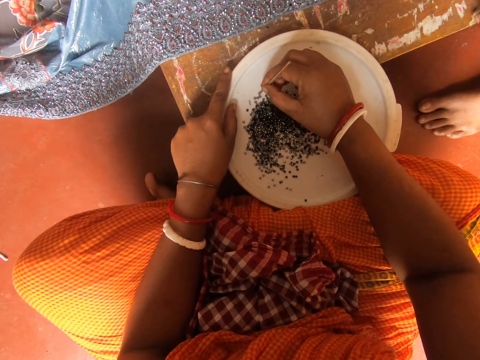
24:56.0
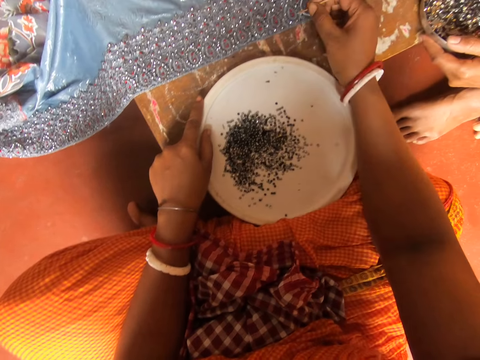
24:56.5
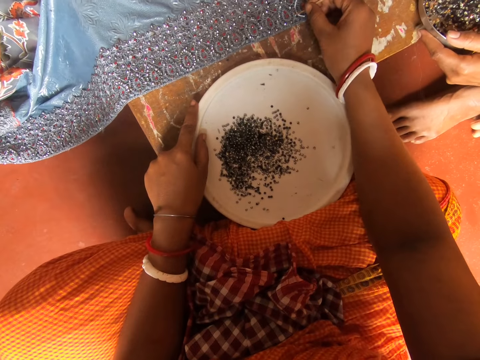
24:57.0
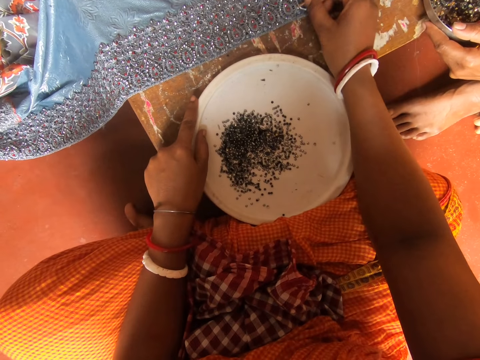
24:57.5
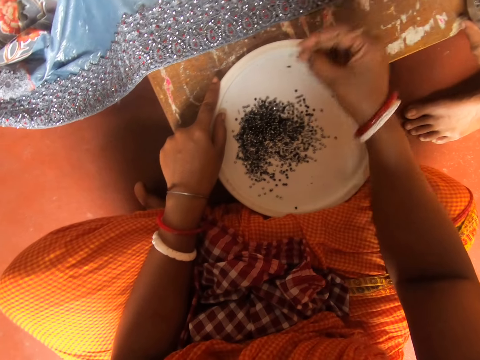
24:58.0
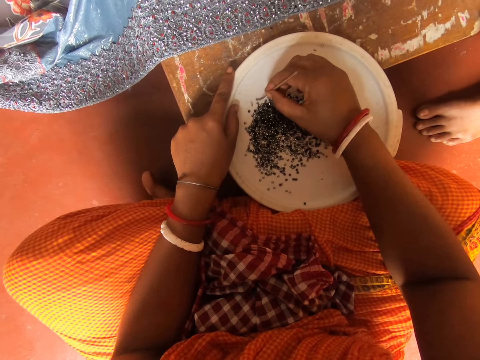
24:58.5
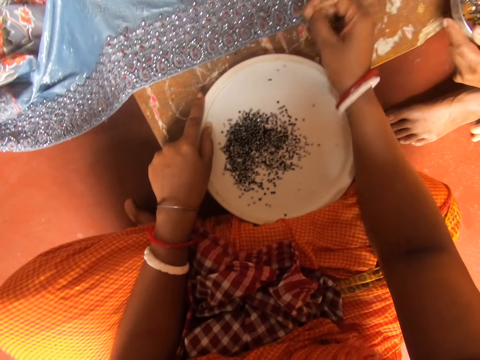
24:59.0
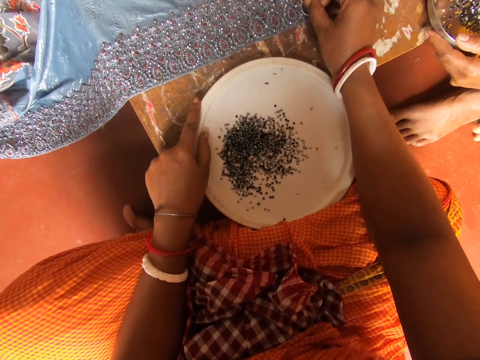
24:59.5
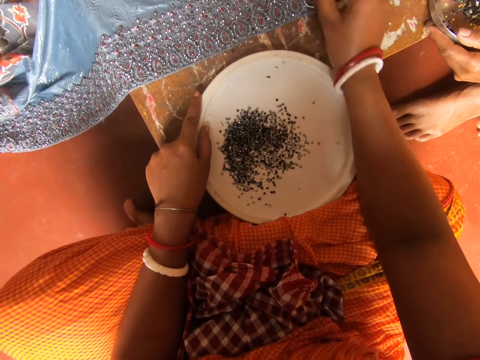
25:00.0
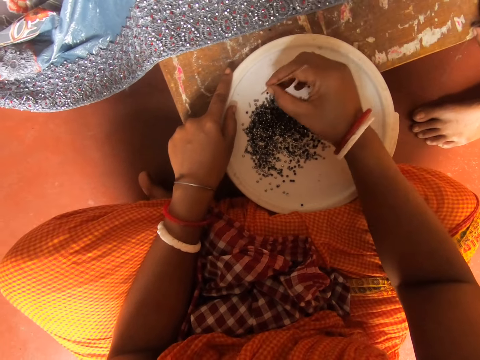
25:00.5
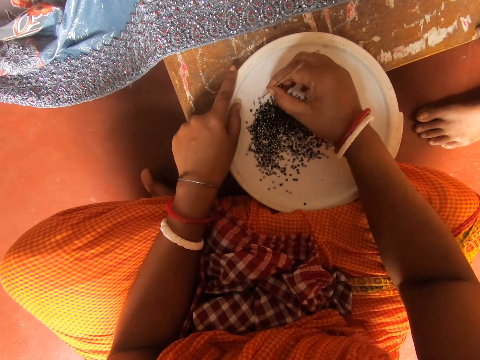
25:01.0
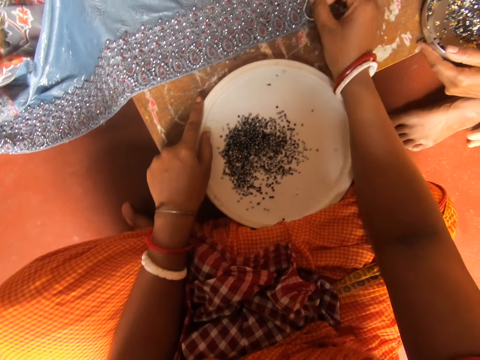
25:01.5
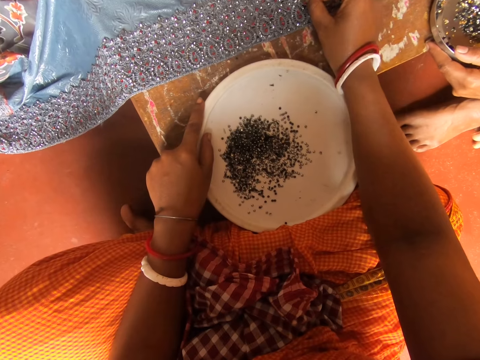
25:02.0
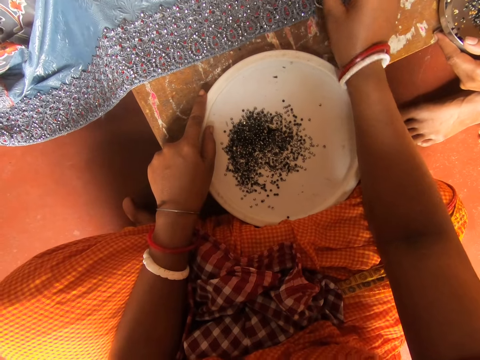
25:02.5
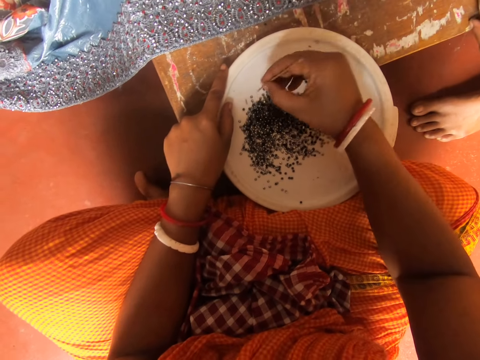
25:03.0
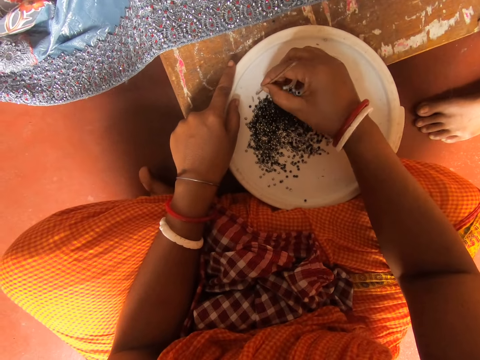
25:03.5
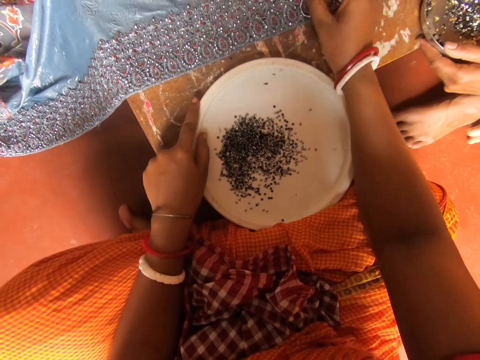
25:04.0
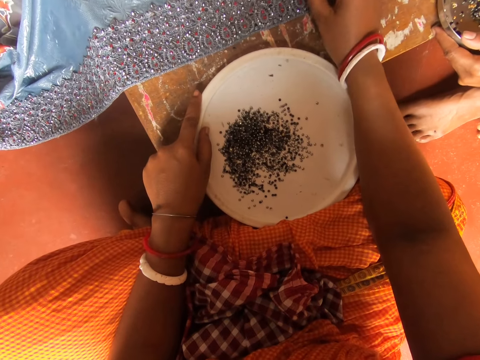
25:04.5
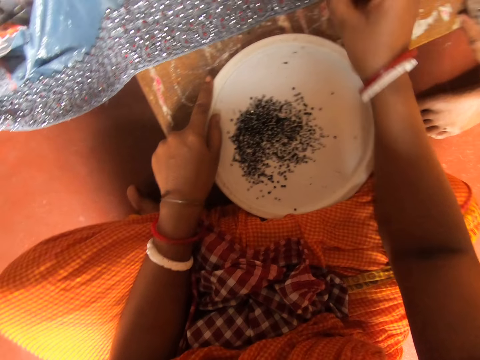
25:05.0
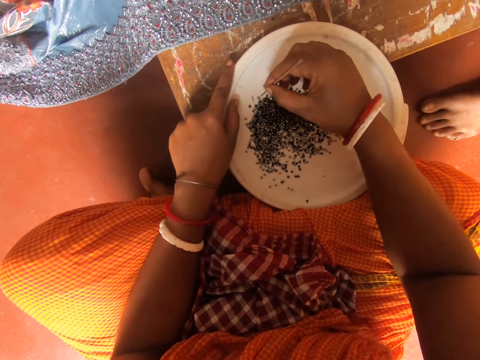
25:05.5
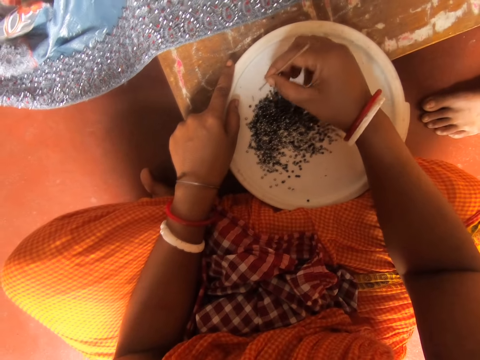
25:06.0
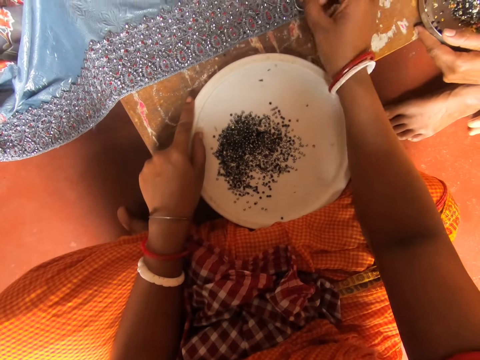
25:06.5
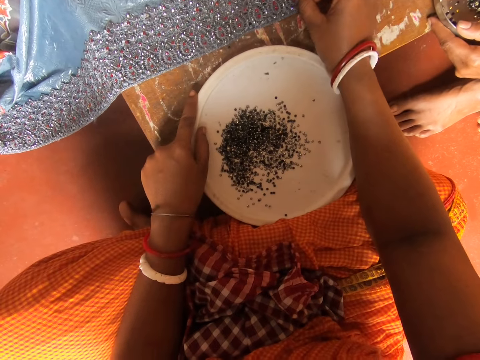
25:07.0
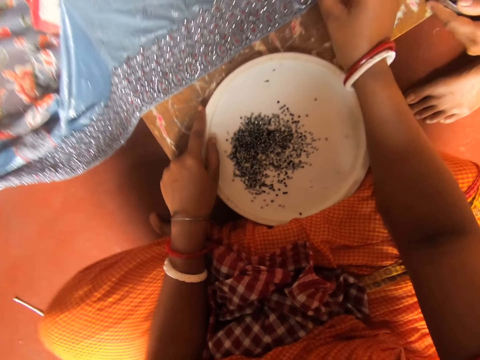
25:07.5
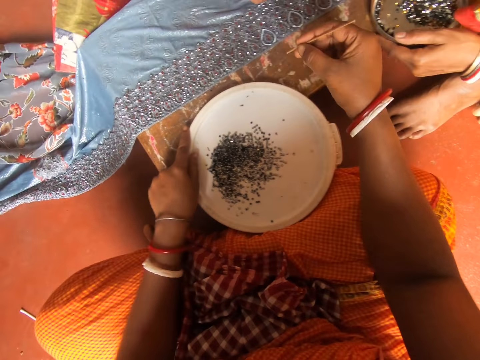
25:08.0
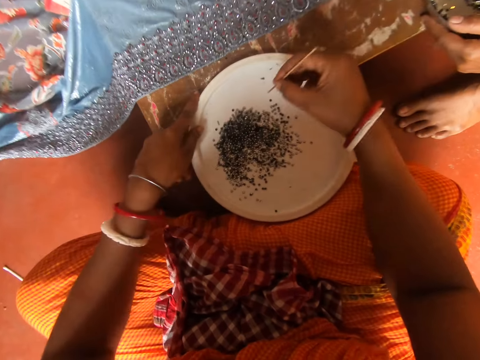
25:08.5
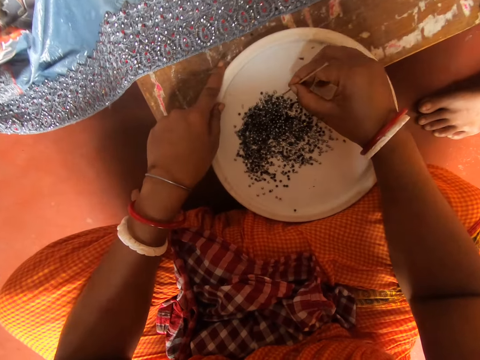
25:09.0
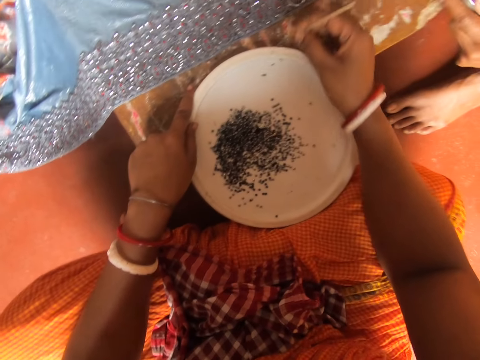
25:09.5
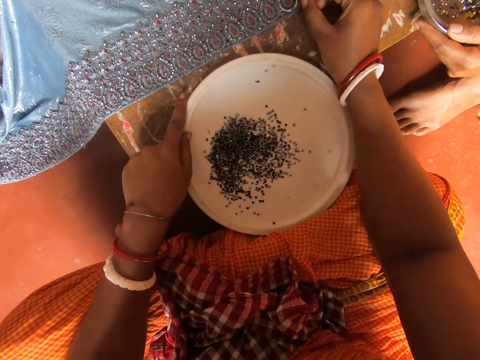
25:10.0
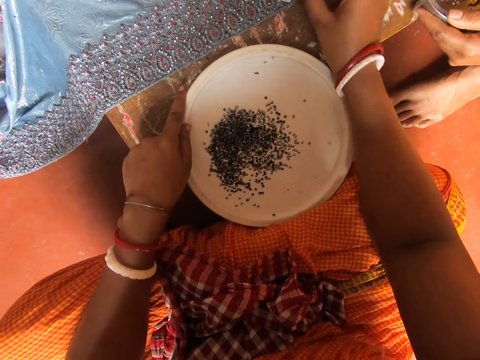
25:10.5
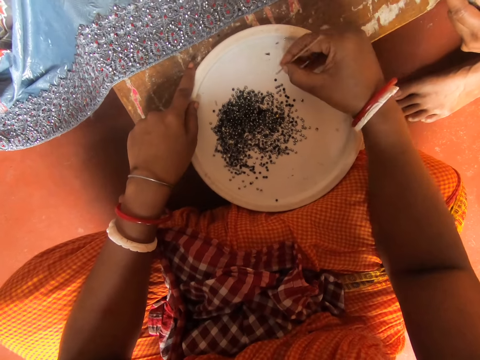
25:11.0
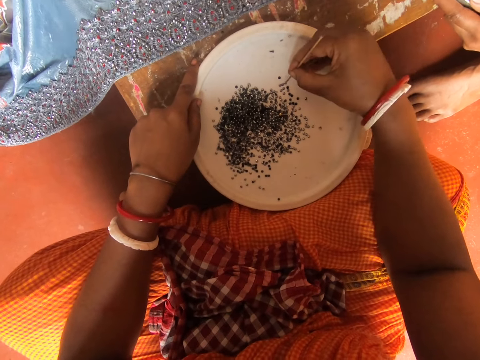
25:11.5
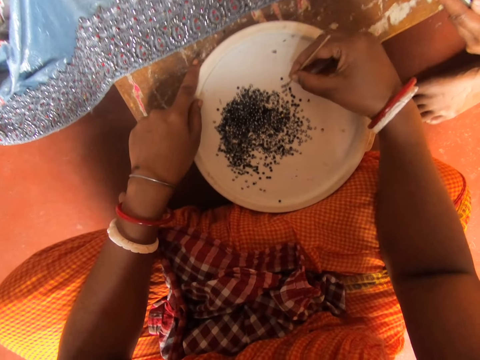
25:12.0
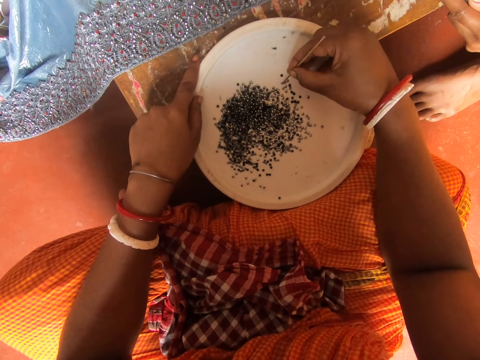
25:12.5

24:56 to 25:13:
The camera wearer picks something on the lid with a piece of metal. They fix something on the cloth. They pick something on the lid with the piece of metal. A woman shakes the bowl. The camera wearer fixes something on the cloth. They pick something on the lid with the piece of metal. They fix something on the cloth. They pick something on the lid with the piece of metal. They fix something on the cloth. They pick something on the lid with the piece of metal. They fix something on the cloth. They move around. They pick something on the lid with the piece of metal. The woman shakes the bowl. The camera wearer fixes something on the cloth. They pick something on the lid with the piece of metal.

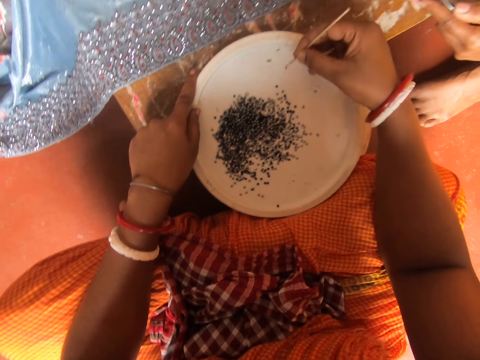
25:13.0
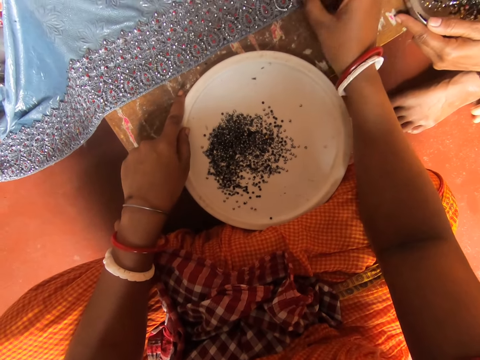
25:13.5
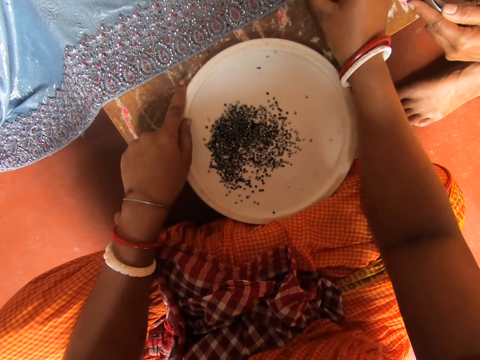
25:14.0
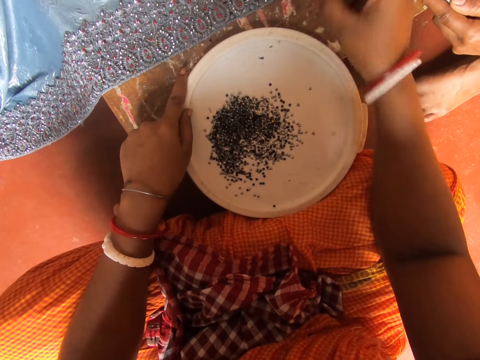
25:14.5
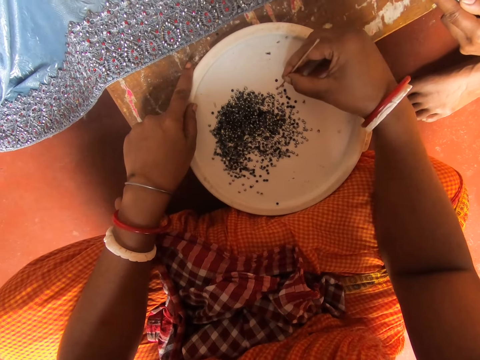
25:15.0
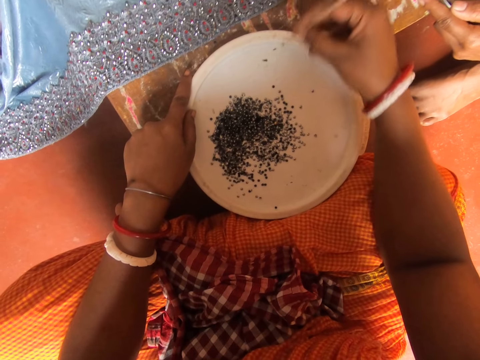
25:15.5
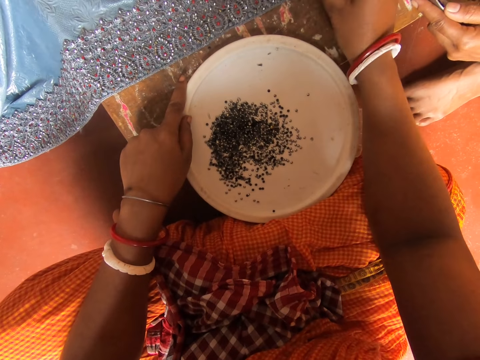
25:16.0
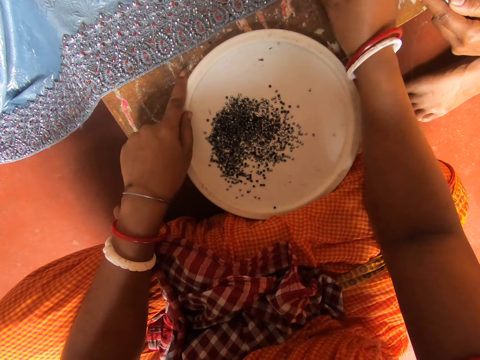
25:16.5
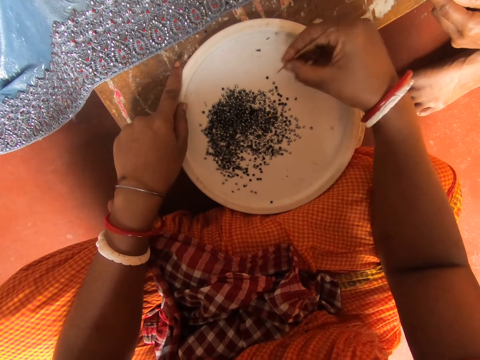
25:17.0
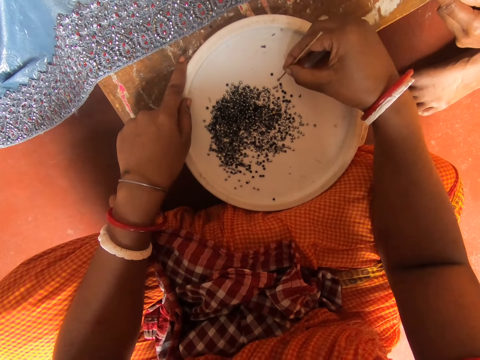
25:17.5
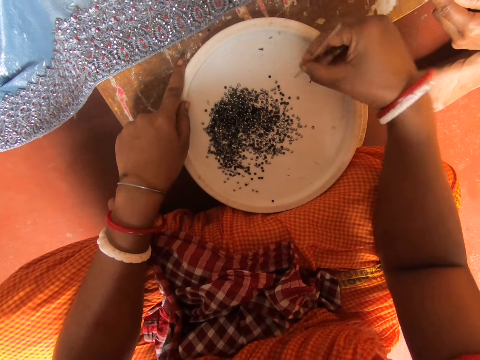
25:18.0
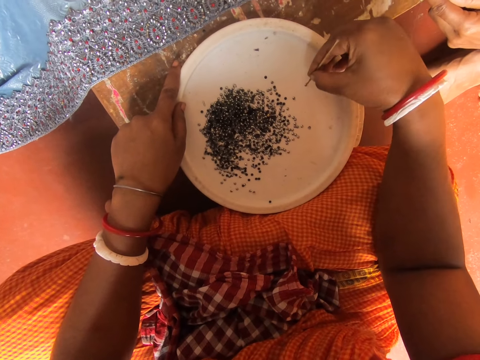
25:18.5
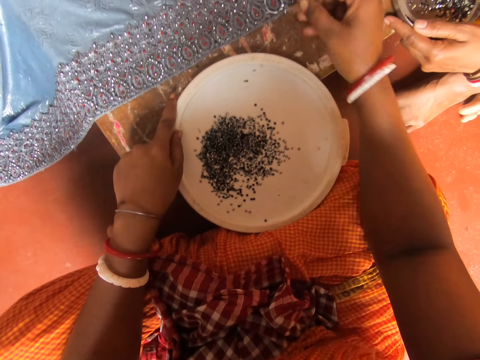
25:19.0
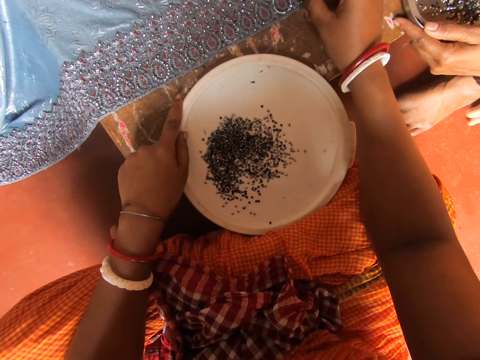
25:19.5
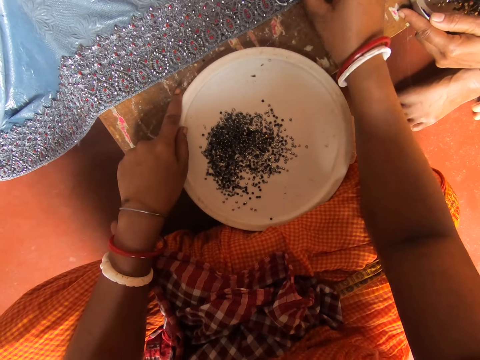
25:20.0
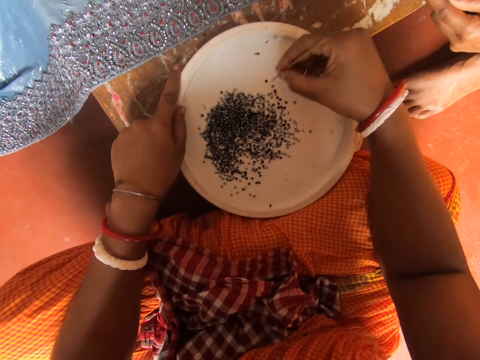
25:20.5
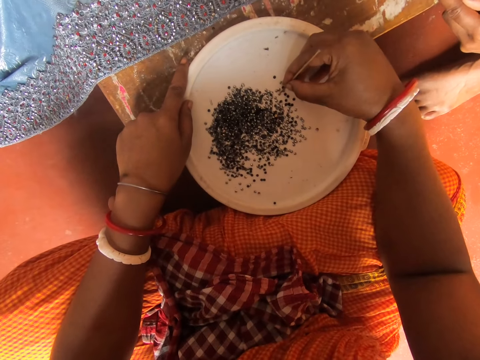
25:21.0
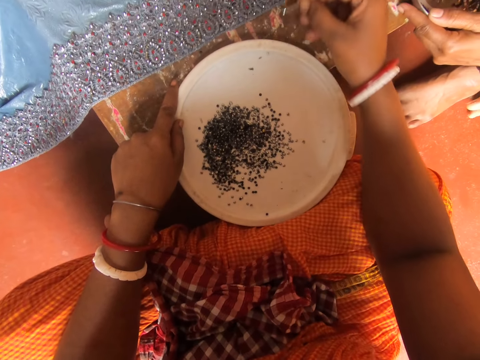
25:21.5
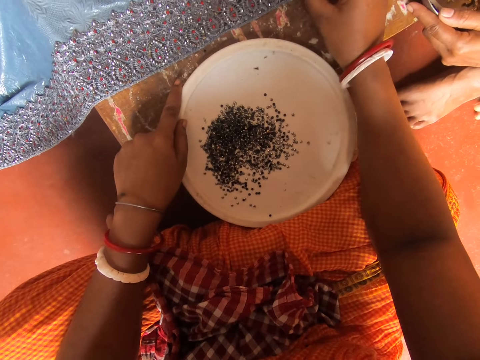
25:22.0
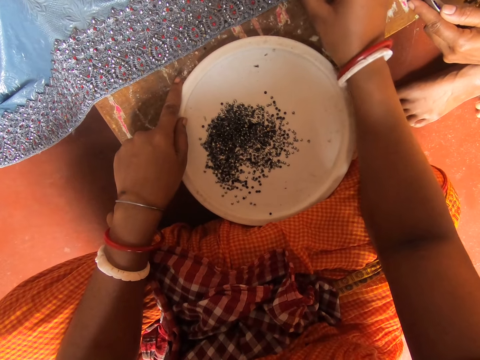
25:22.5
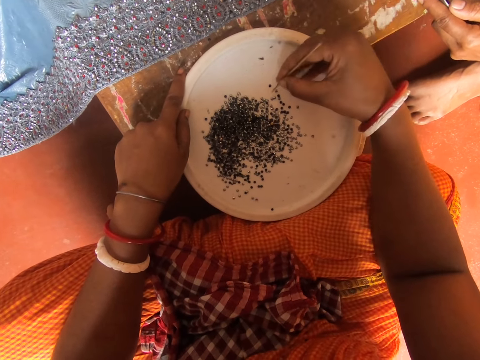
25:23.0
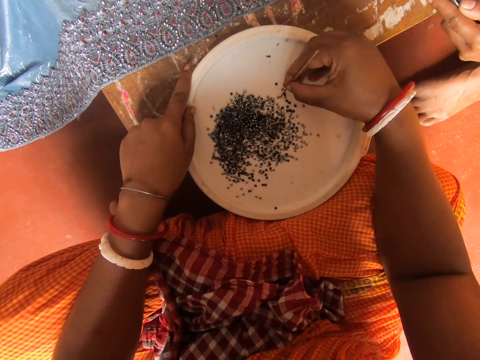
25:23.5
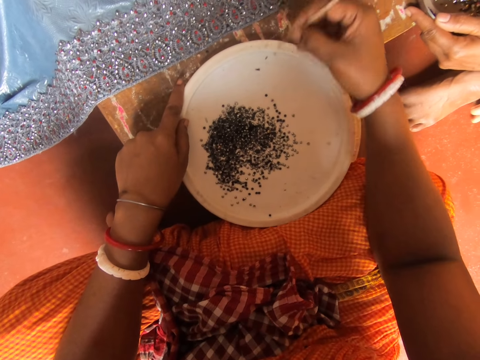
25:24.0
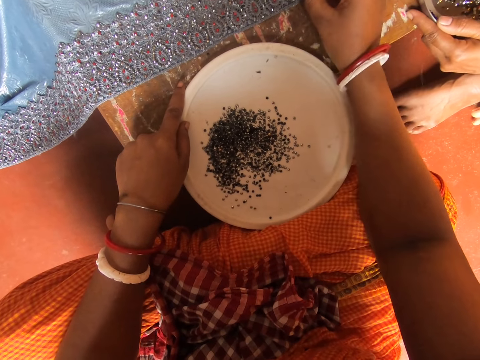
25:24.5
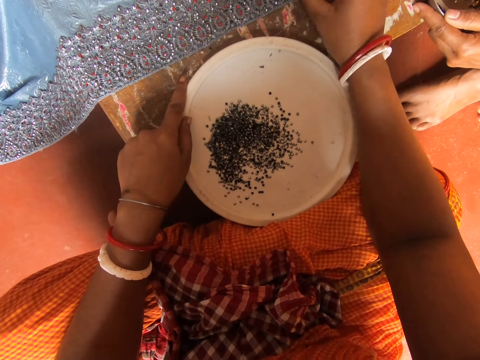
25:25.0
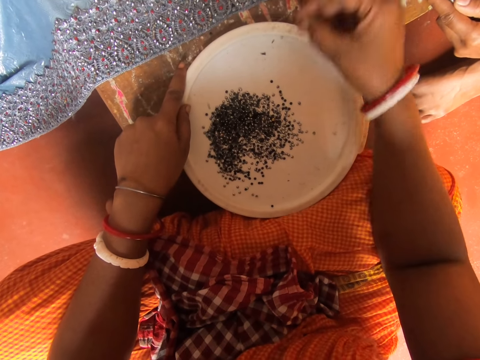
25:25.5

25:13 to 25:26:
The camera wearer fixes something on the cloth. They pick something on the lid with a piece of metal. They fix something on the cloth. They pick something on the lid with the piece of metal. They fix something on the cloth. They pick something on the lid with the piece of metal. They fix something on the cloth. They pick something on the lid with the piece of metal. They fix something on the cloth.
